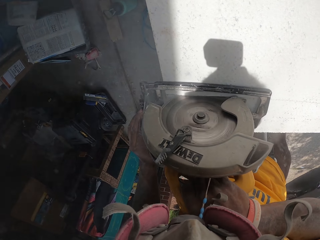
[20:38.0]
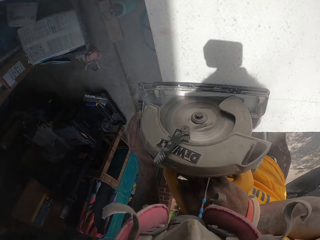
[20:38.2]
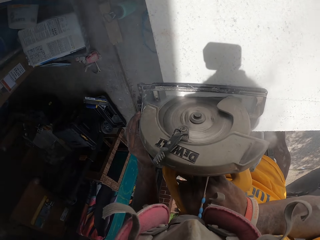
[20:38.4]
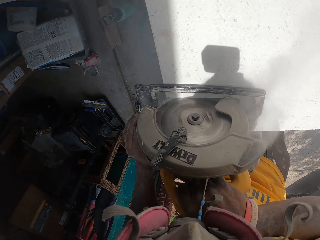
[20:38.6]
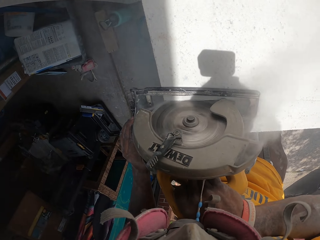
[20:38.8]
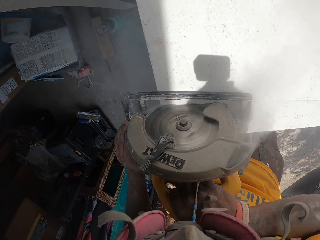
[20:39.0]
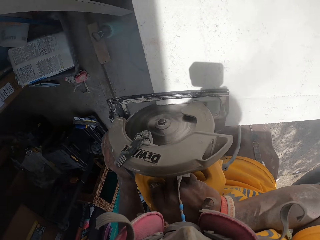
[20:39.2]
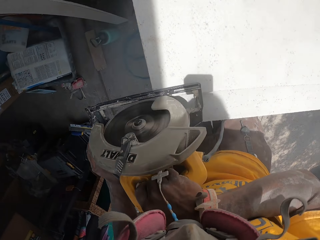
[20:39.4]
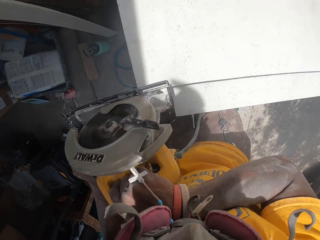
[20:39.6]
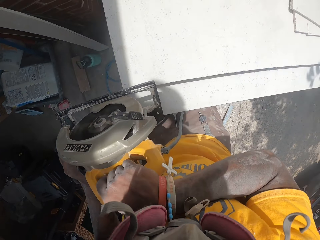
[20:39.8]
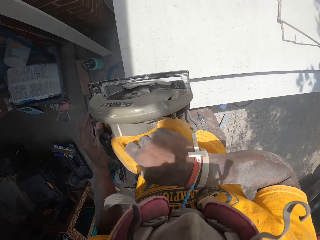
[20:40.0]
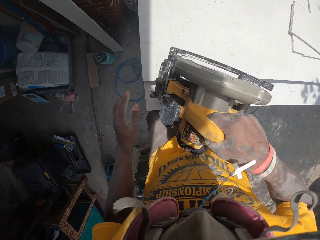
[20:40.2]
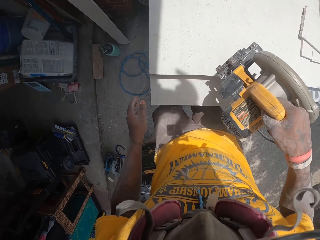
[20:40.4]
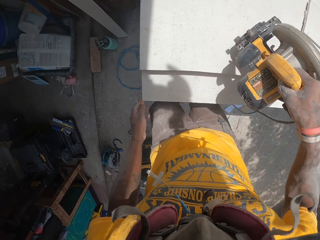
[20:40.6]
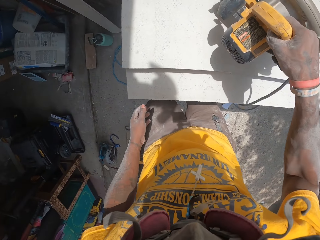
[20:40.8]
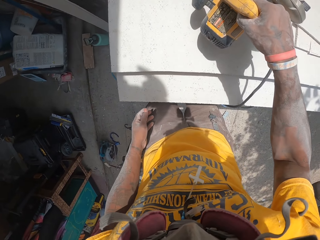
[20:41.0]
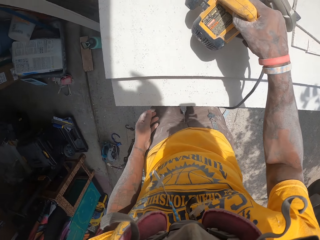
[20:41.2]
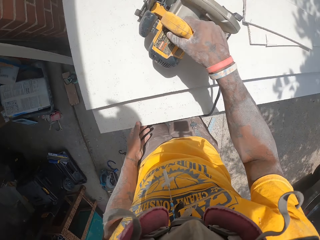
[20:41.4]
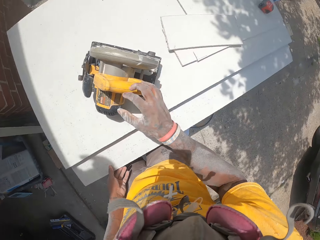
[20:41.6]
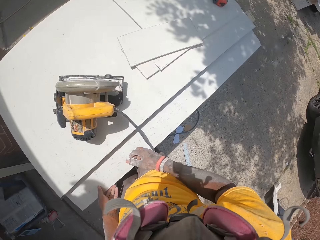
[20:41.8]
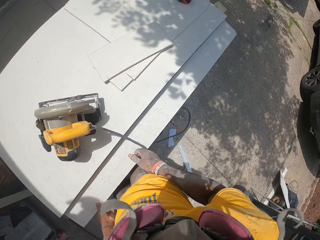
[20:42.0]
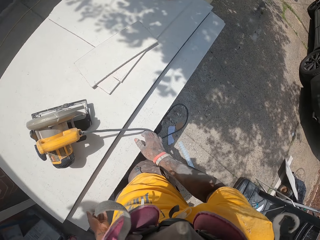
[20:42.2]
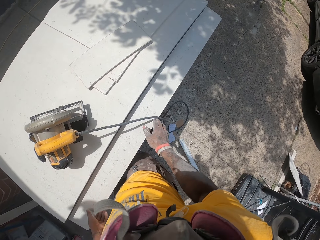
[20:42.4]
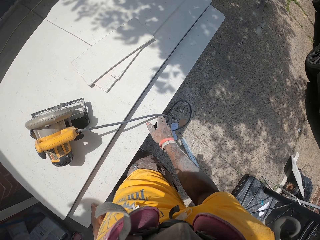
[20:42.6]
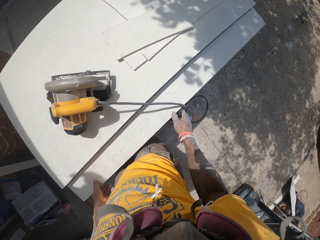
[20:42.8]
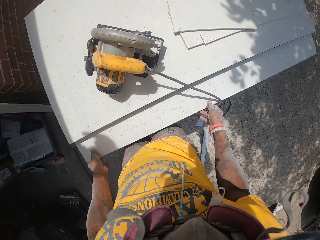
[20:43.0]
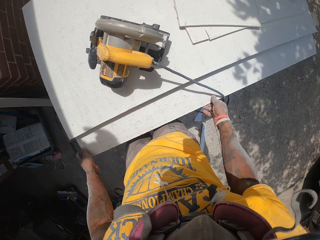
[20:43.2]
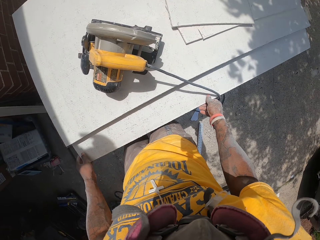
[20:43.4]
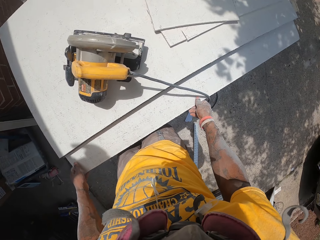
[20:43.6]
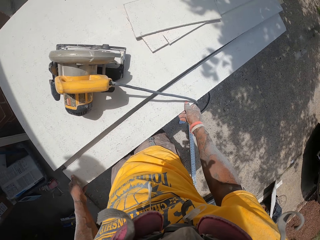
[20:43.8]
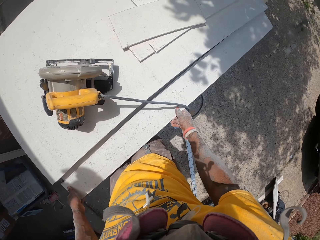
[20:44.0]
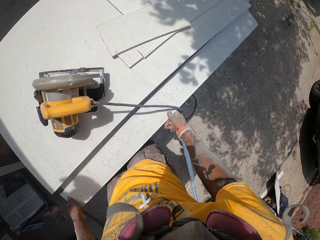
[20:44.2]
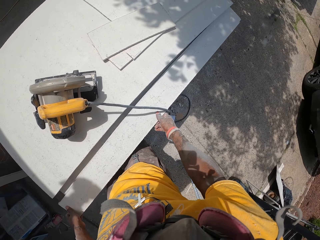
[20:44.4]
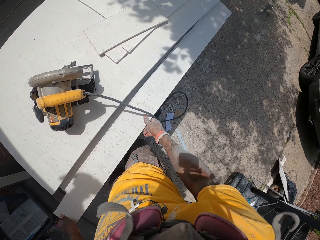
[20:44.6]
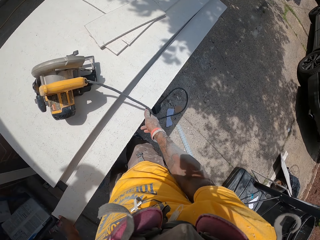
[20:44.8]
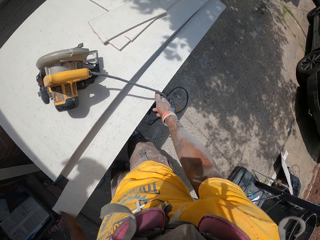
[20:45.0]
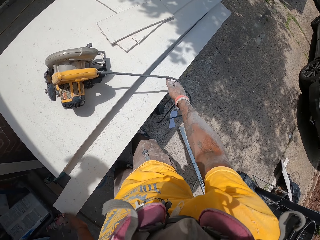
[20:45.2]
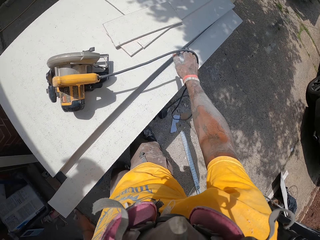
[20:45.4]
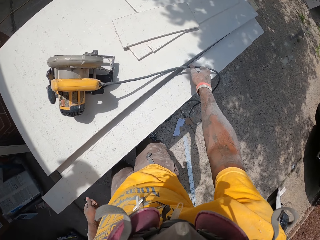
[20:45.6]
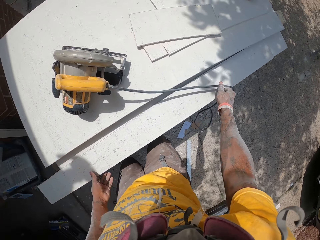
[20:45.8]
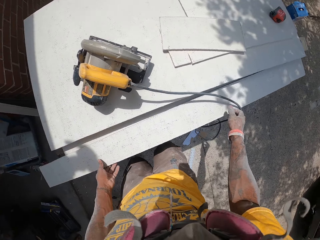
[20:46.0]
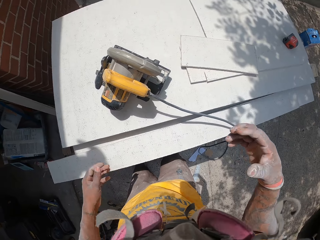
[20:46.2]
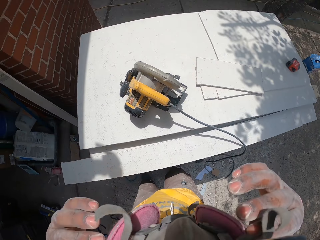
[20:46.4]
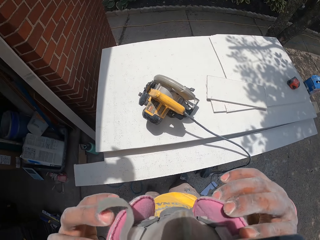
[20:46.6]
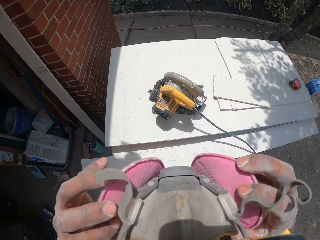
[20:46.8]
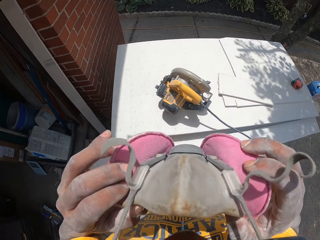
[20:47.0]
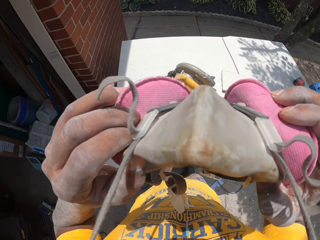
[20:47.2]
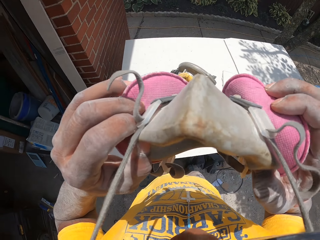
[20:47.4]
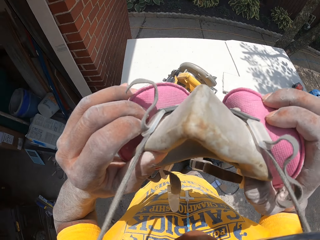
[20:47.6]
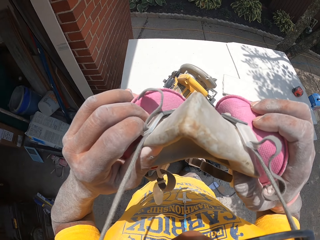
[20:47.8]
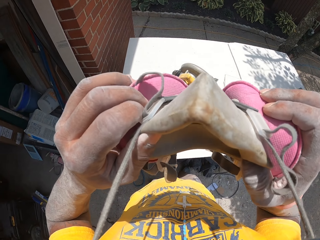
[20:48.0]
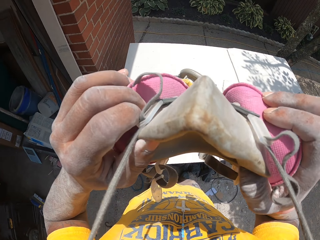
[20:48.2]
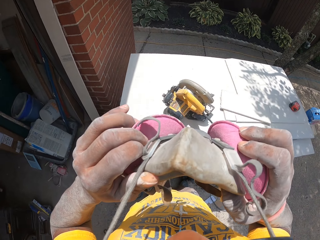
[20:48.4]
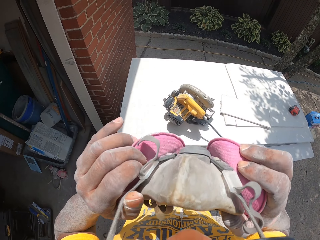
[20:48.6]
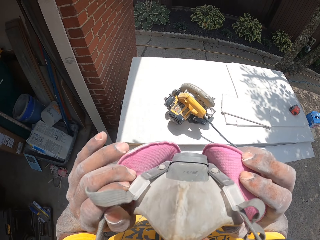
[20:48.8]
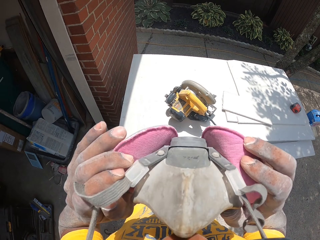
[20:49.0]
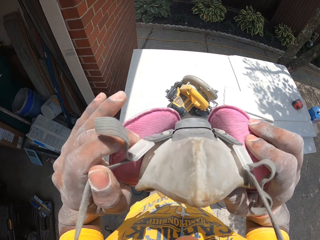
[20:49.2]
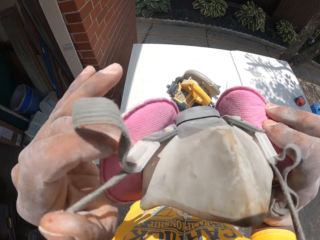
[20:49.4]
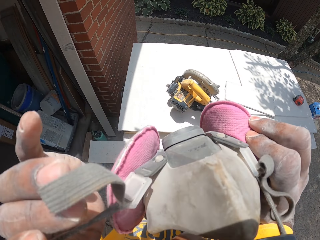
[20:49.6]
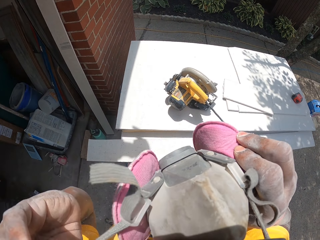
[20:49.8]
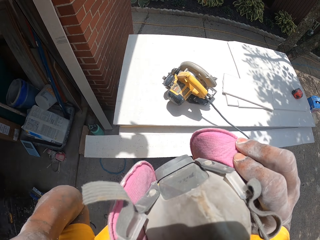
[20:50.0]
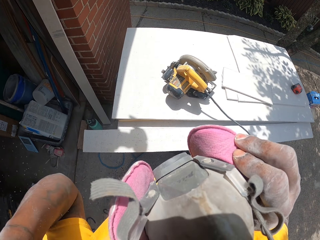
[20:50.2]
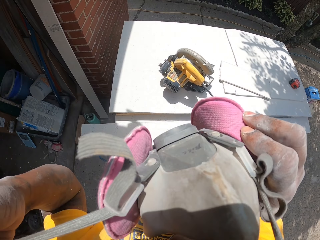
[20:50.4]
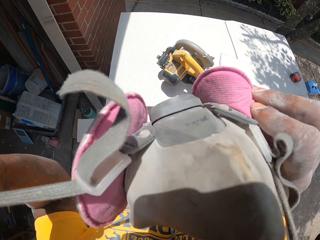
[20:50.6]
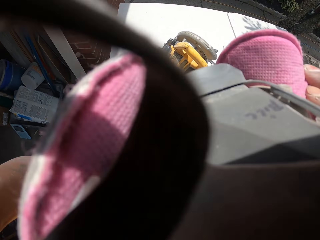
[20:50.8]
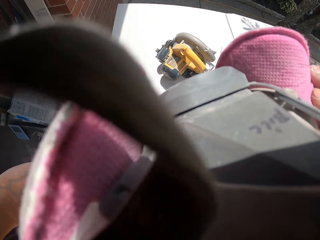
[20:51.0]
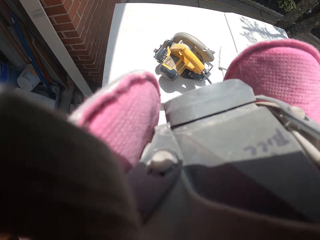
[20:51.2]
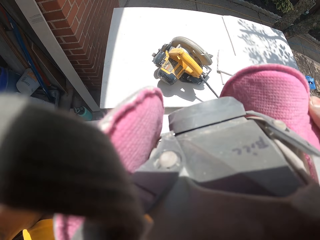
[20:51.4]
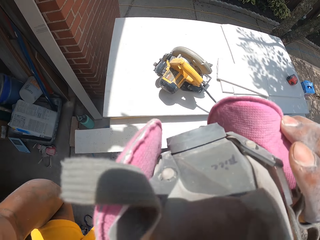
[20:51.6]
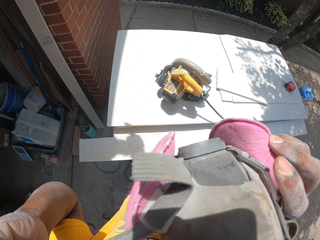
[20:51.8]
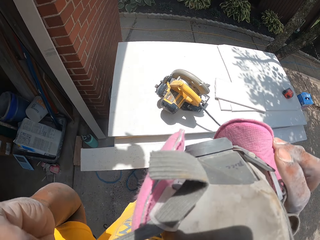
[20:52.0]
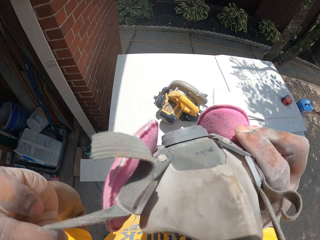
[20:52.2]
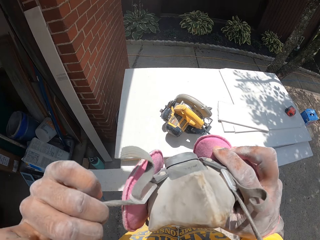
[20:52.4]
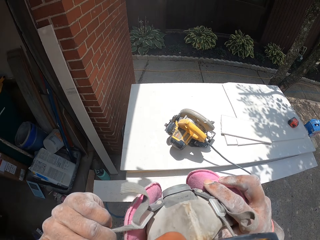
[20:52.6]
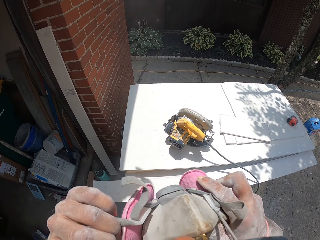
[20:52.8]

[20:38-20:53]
The camera wearer lifts the chop saw. He places the electric circular saw on the slate sheet on the work table with his right hand. He touches the board. He moves the chop saw cord. He moves the hand along the board. He moves the board. He moves the chop saw cord. He removes a hand from the board. He holds the board. He moves the hands towards the face. He holds the gas mask or dust mask. He lifts the gas mask. He removes the dust mask from his face with his hands.

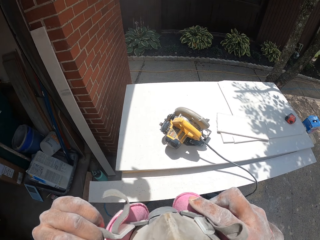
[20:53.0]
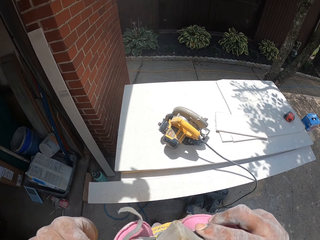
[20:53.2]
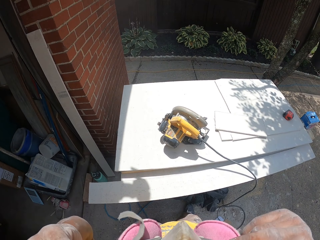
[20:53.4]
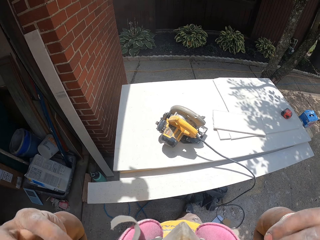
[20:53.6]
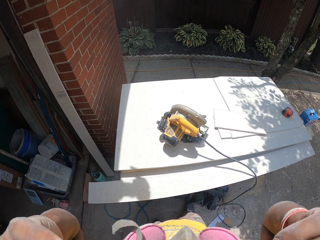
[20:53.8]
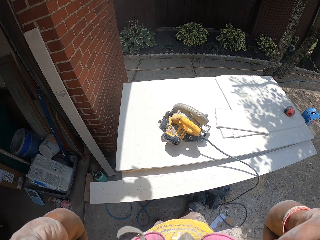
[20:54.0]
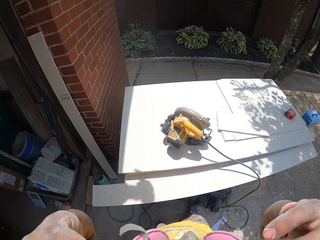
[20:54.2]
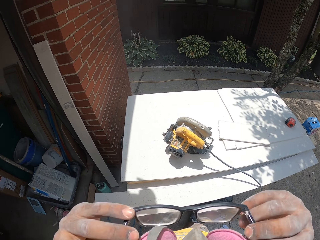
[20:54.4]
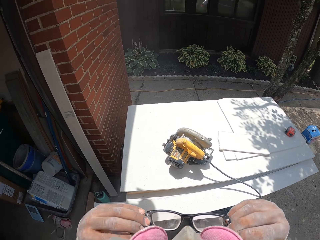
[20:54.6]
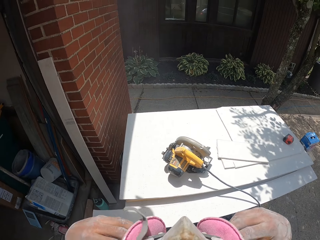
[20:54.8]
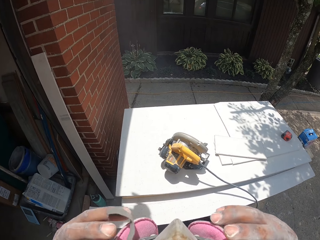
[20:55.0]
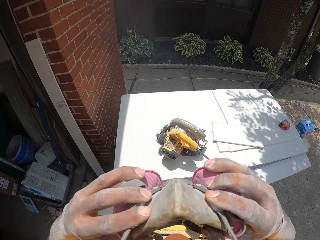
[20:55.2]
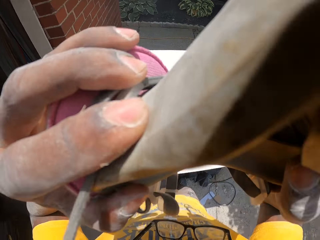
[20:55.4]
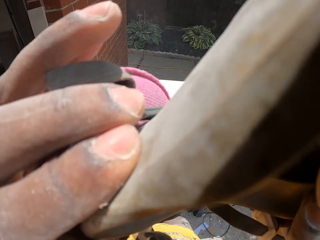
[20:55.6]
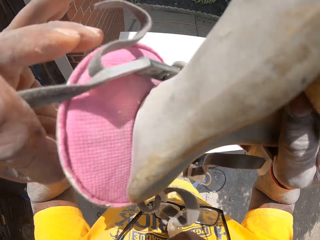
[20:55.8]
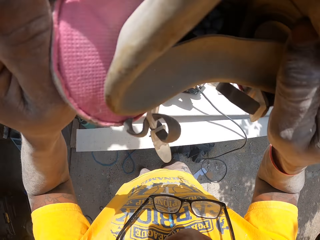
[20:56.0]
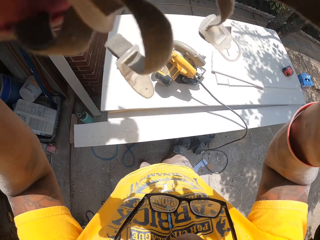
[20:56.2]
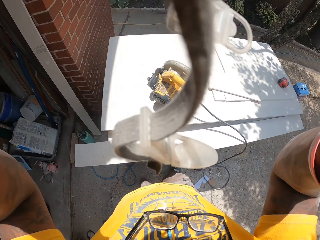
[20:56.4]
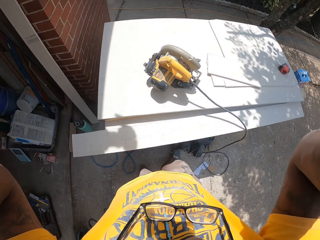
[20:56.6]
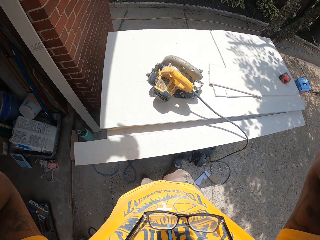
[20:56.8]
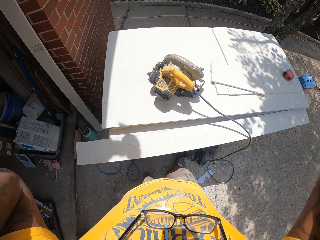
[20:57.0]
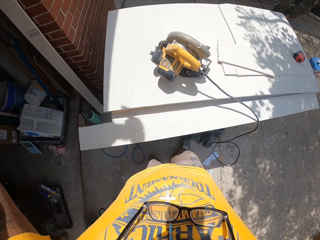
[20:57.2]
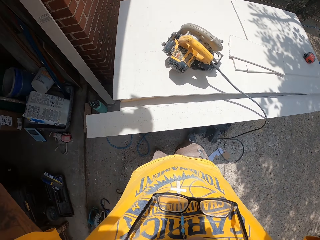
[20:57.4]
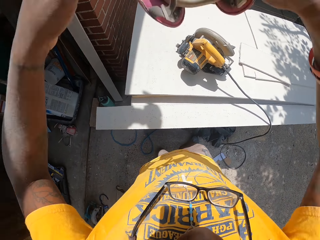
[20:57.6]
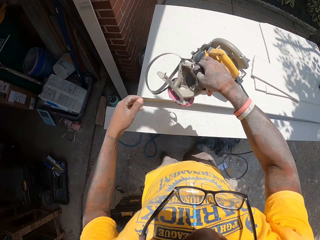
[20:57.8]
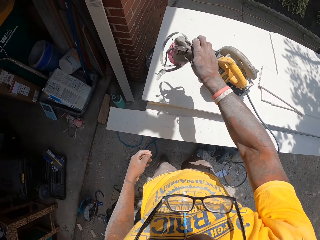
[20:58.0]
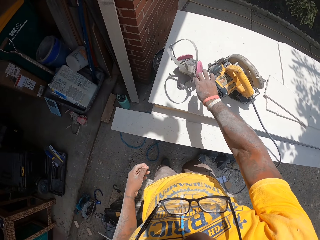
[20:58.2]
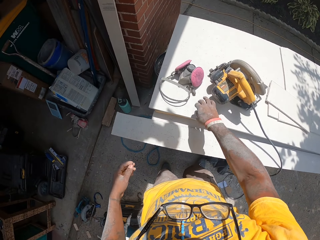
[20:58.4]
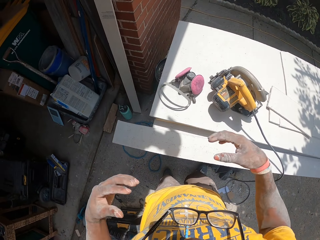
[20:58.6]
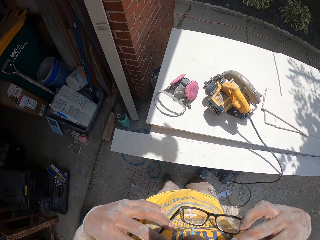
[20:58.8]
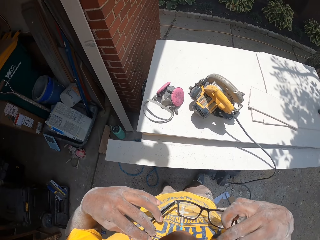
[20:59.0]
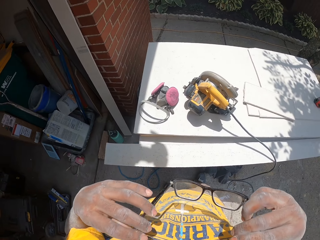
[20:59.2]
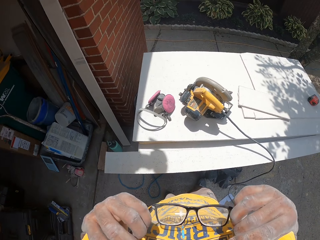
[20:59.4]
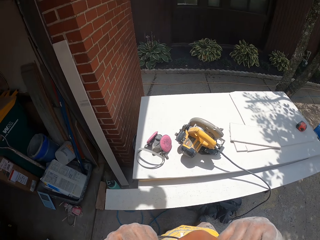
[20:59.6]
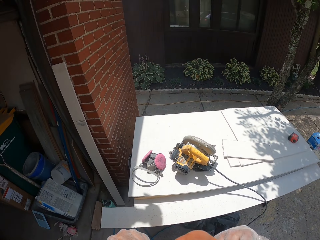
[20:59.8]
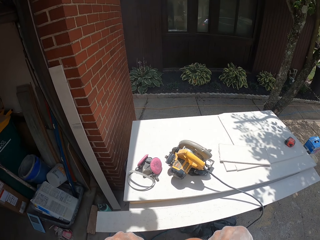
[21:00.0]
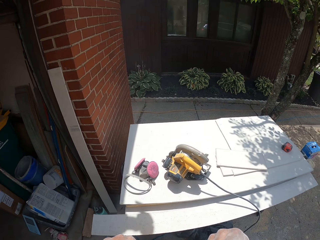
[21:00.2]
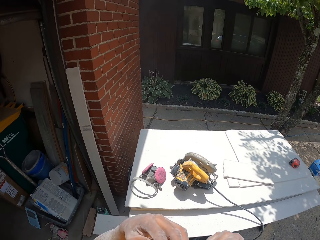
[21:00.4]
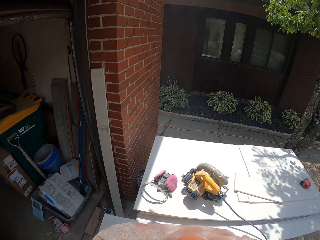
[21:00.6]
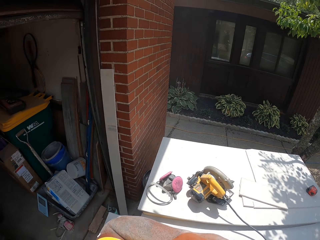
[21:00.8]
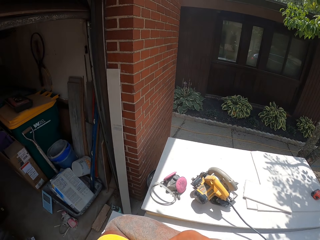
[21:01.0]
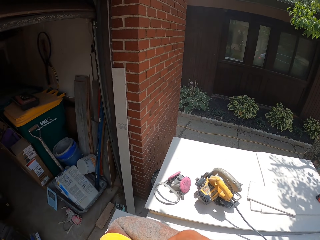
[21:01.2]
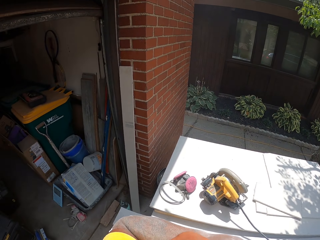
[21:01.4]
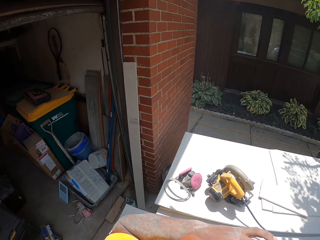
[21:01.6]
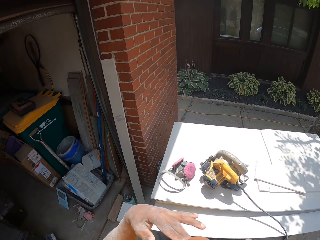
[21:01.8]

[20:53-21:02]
The camera wearer removes the spectacles. He removes the gas mask. He lifts the gas mask and lowers the gas mask. He places the dust mask on the slate sheet with his right hand. He holds the spectacles. He cleans his face with his hand.
